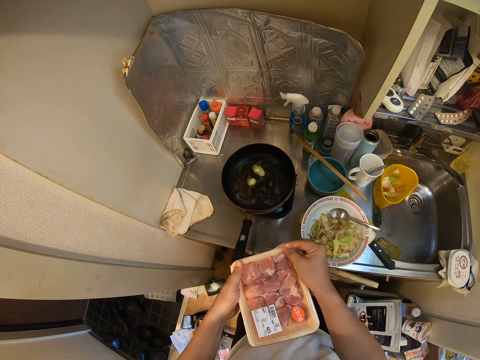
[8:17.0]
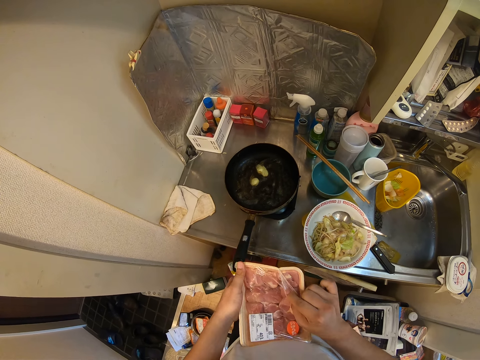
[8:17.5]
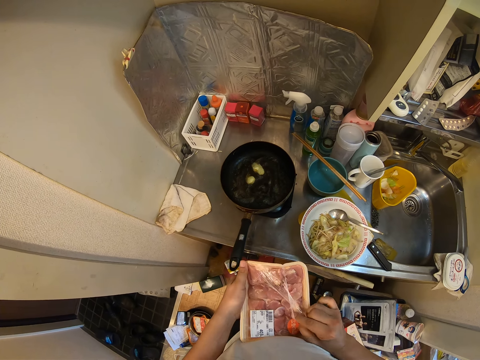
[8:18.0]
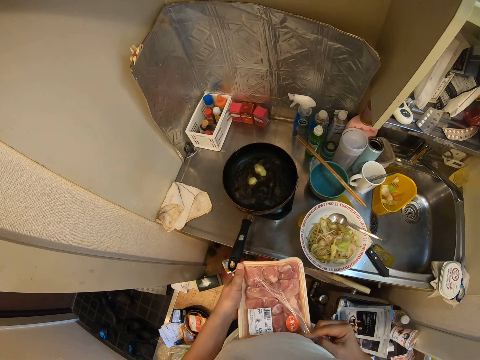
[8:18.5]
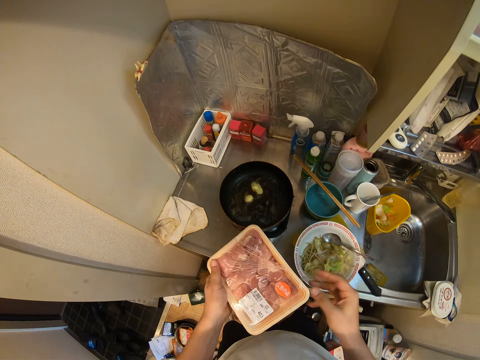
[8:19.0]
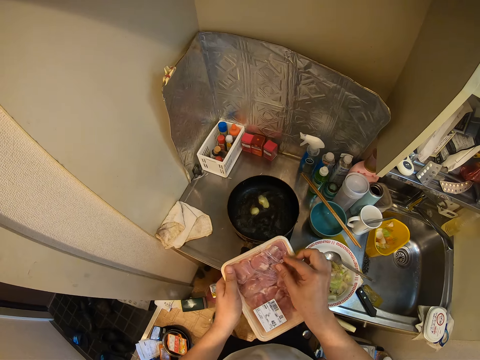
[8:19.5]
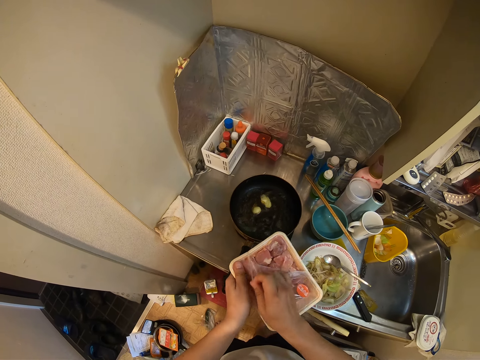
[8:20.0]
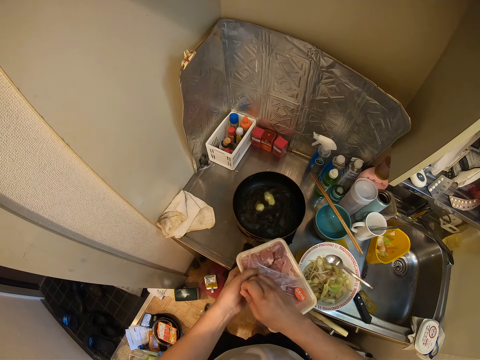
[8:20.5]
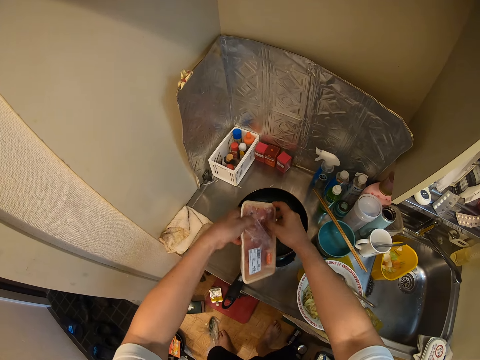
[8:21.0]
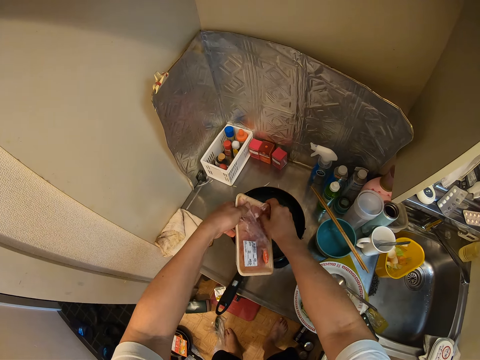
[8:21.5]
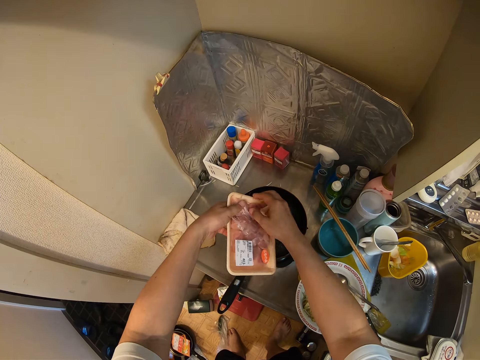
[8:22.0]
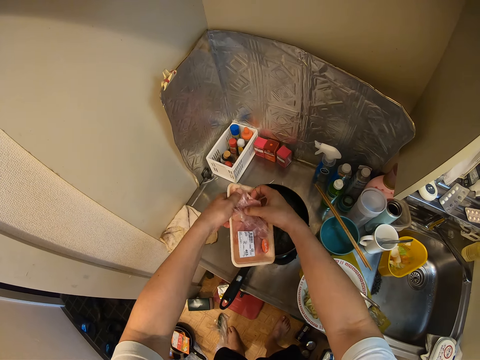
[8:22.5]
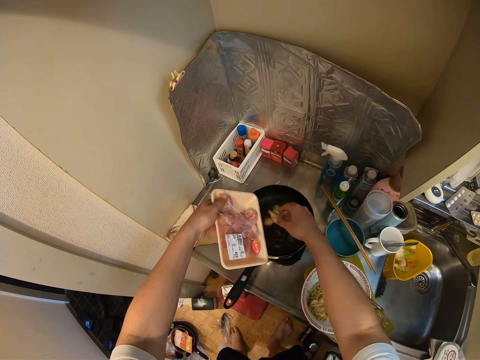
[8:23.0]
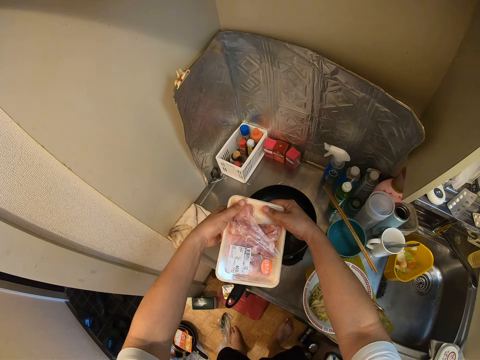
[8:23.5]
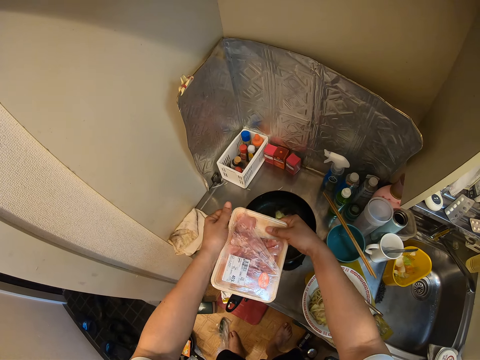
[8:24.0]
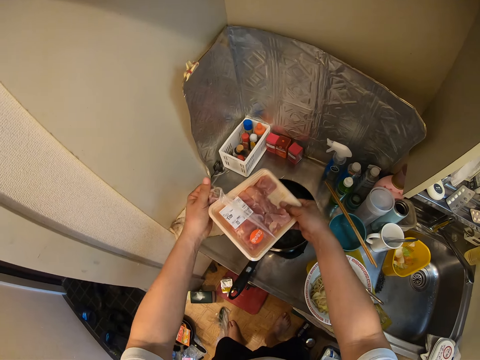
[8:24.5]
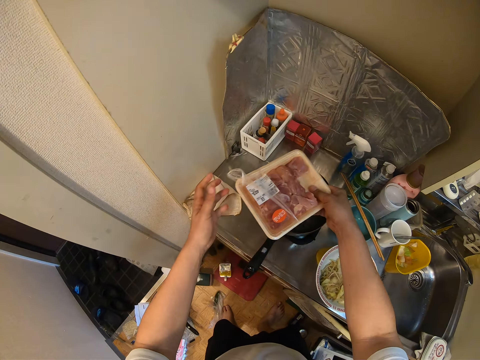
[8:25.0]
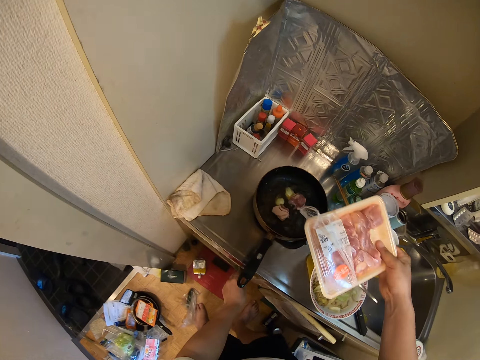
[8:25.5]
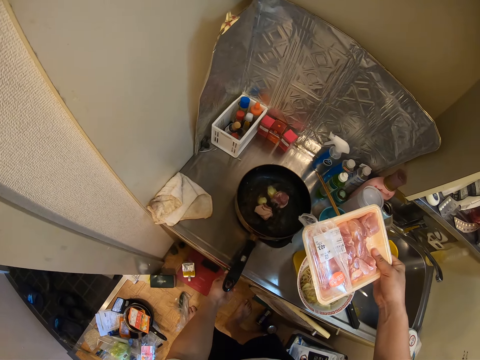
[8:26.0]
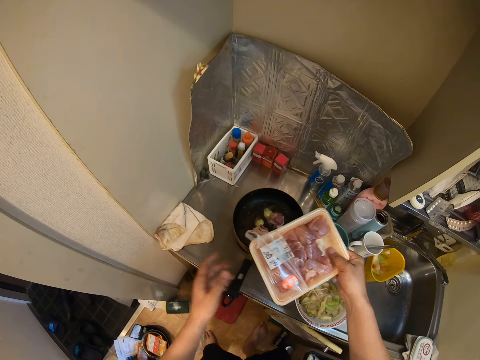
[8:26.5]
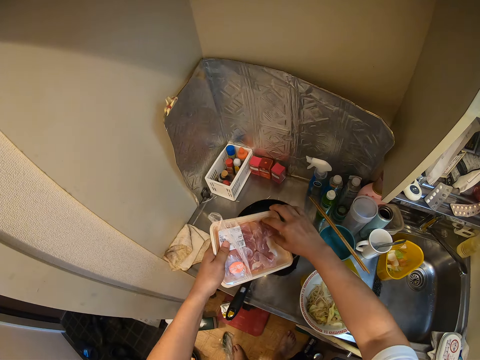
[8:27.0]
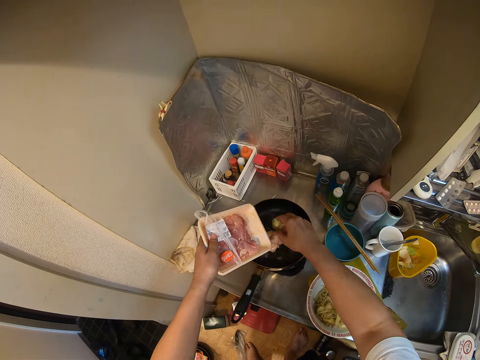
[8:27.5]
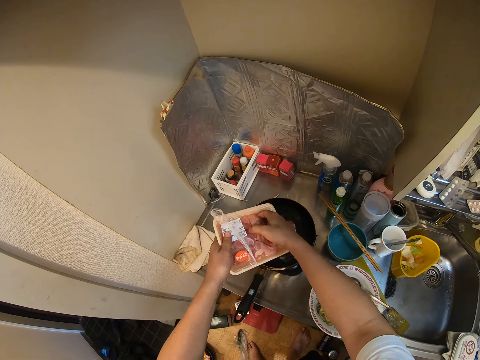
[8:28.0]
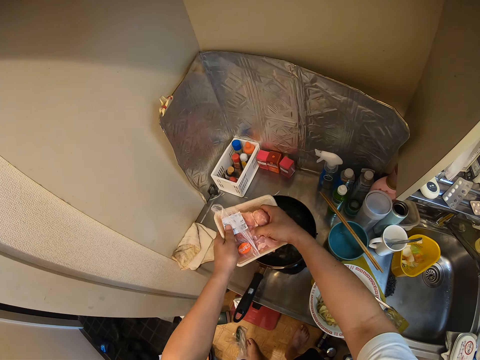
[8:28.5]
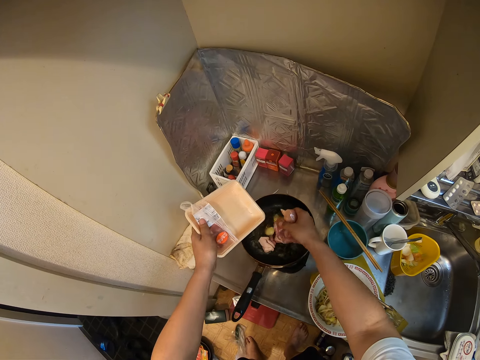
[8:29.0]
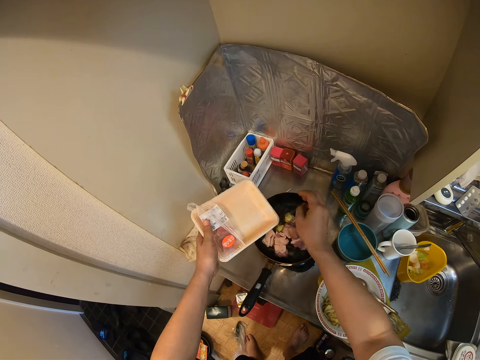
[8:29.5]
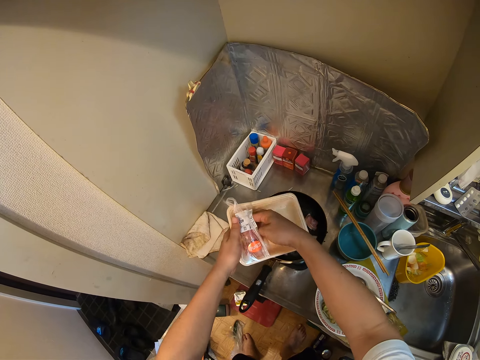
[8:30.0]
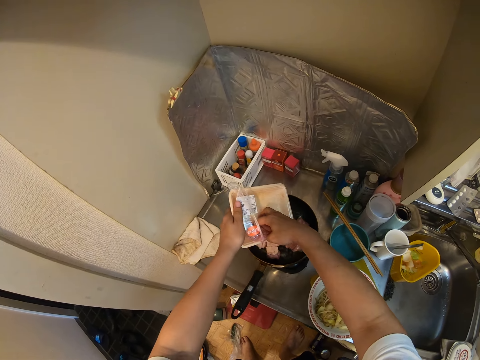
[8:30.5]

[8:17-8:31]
The camera wearer puts the meat in the frying pan. They unwrap the tin of meat. They touch the pan or cooker. They put the remaining meat on the pan.

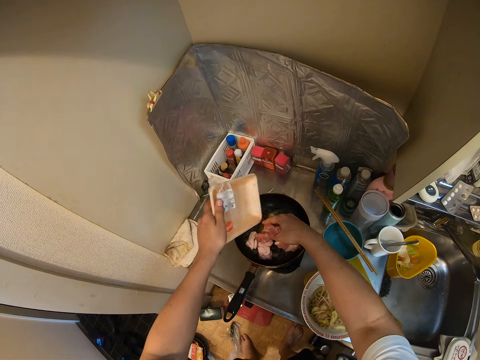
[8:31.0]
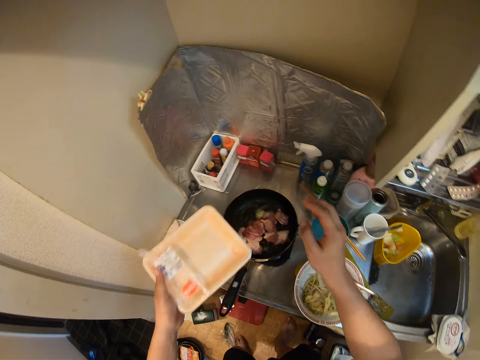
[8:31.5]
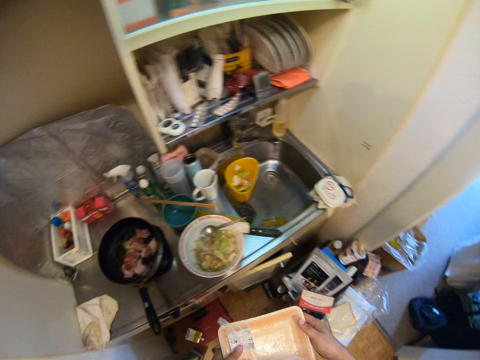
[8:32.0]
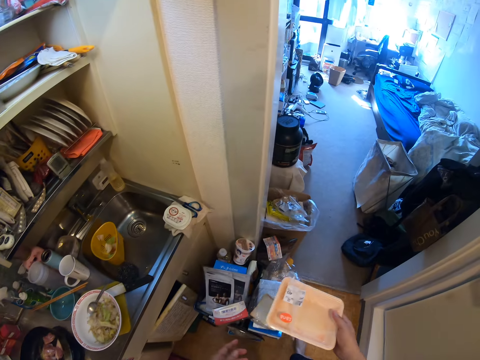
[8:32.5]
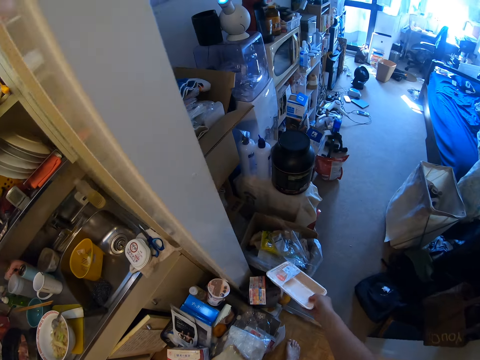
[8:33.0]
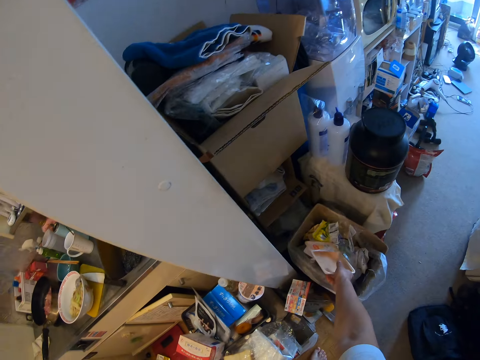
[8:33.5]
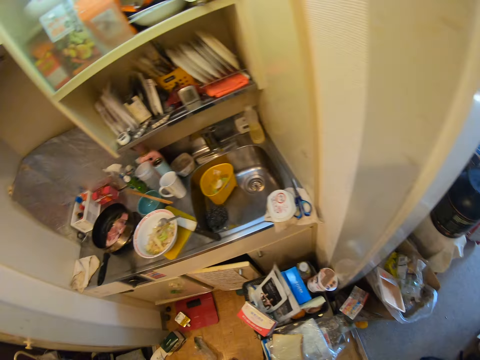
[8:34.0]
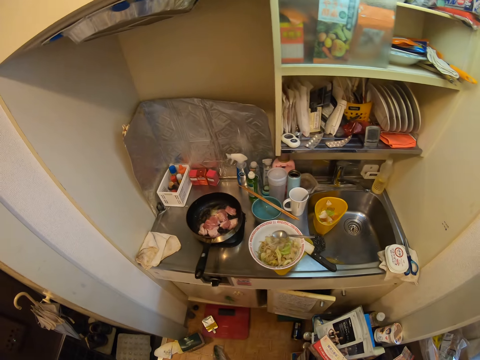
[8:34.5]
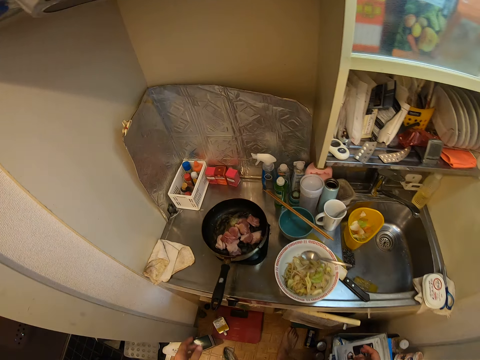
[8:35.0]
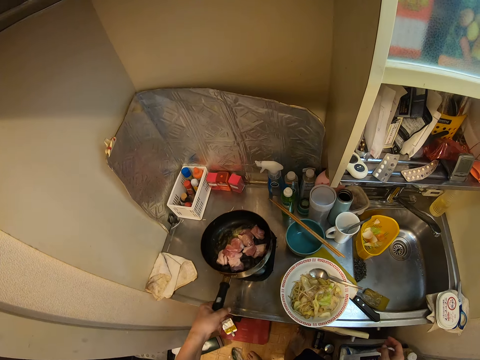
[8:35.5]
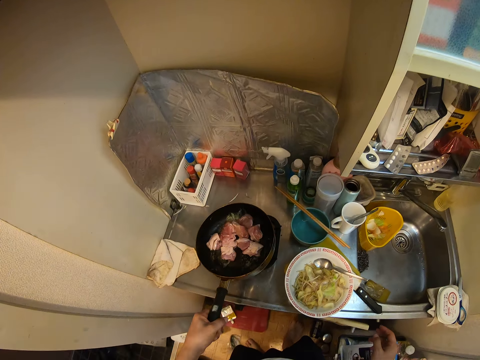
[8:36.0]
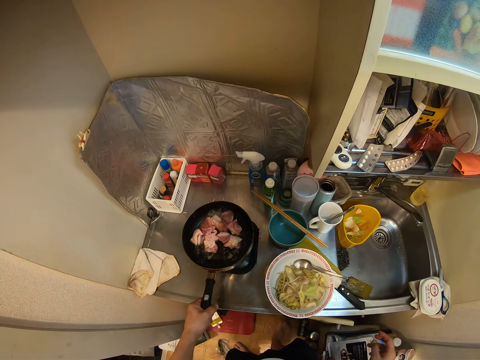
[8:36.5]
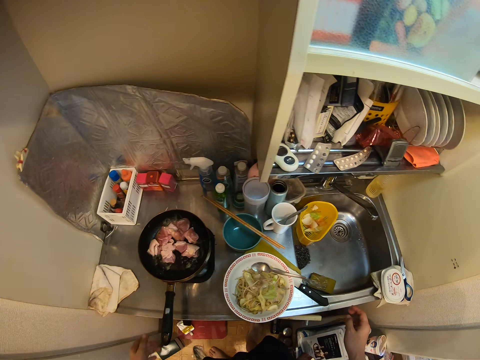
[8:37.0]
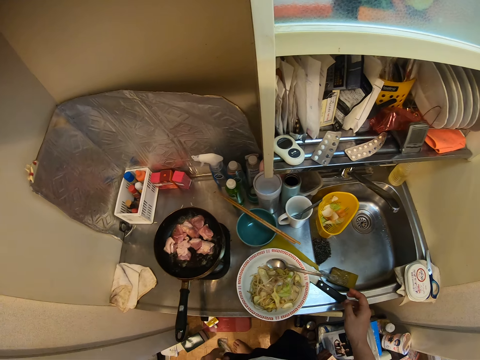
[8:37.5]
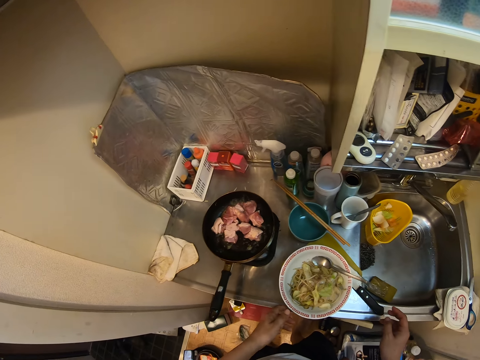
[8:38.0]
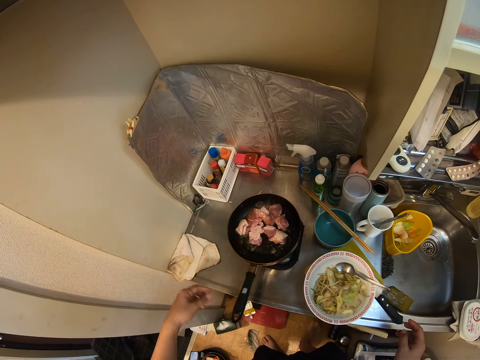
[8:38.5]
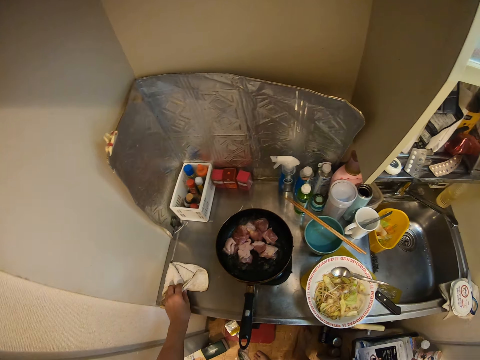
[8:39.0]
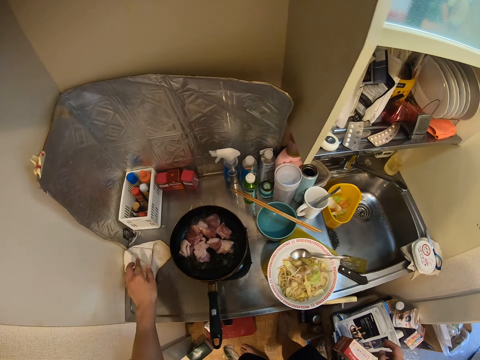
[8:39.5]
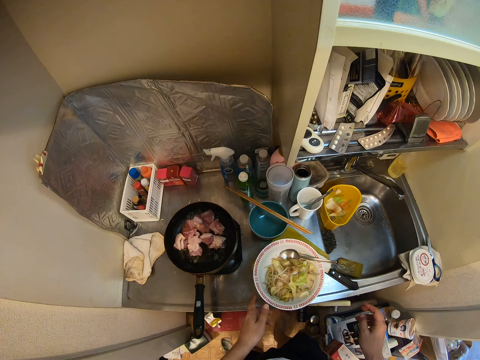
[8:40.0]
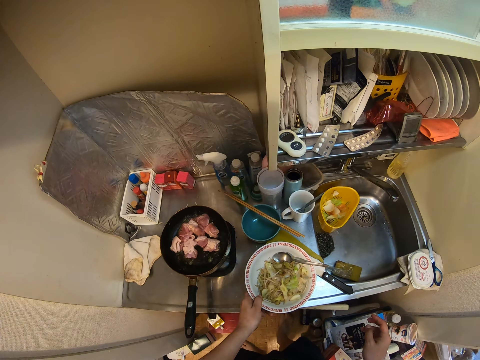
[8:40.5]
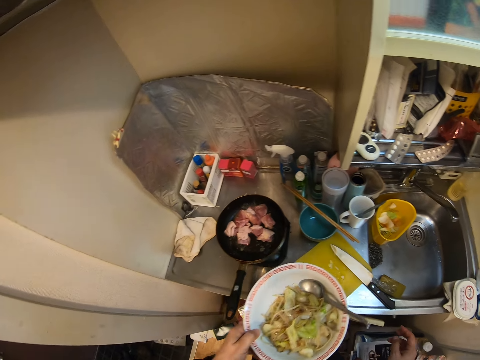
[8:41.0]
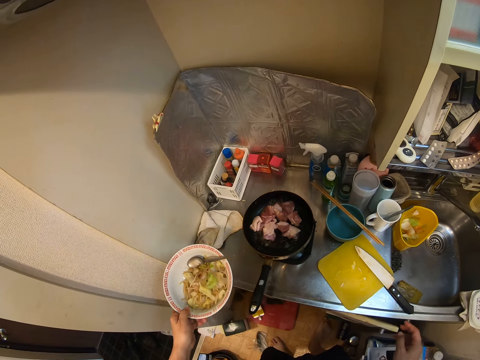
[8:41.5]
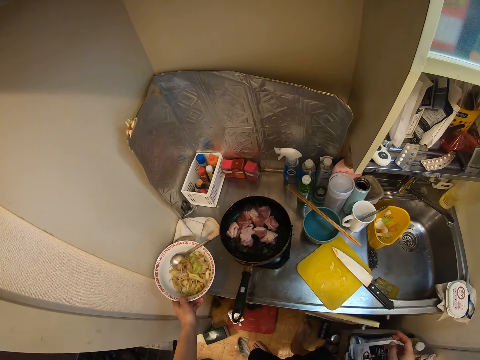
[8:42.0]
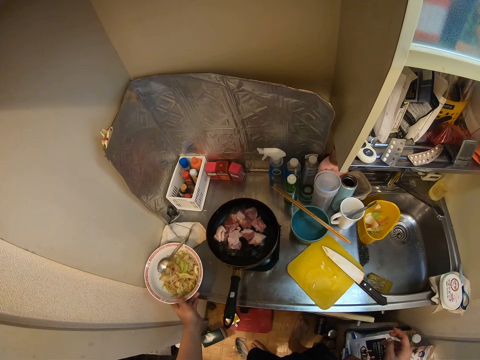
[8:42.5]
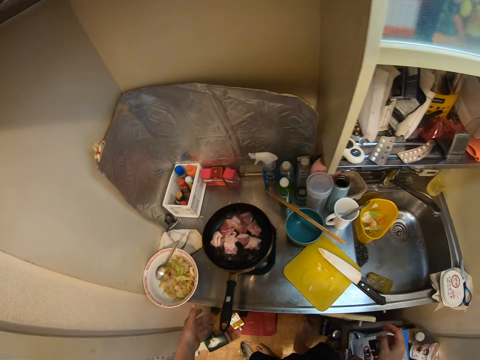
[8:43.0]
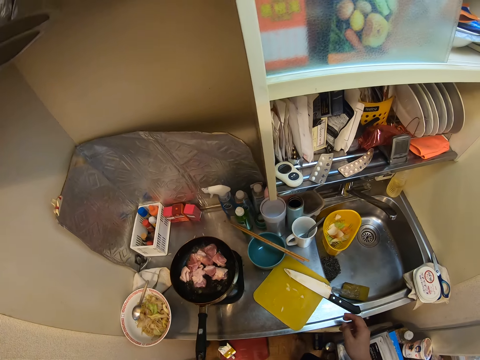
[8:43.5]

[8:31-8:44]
The camera wearer puts the meat pack in the dustbin. They shake the frying pan and drop the frying pan. They move their hand. They put aside the cloth. They touch a napkin. They put aside the dish of vegetables. They carry the bowl and drop the bowl.
